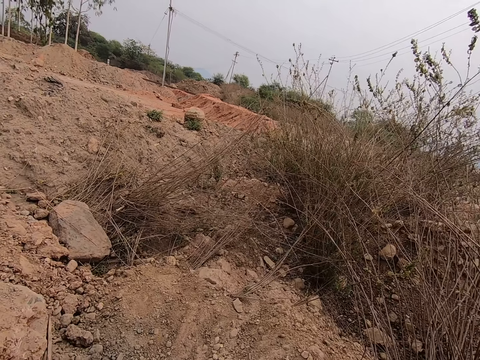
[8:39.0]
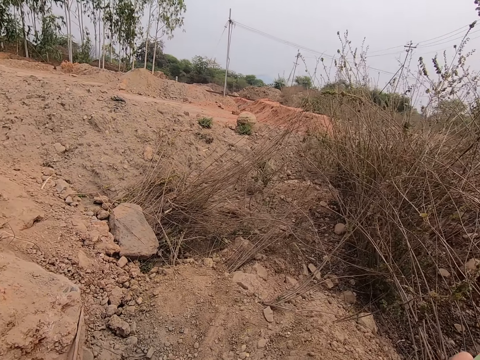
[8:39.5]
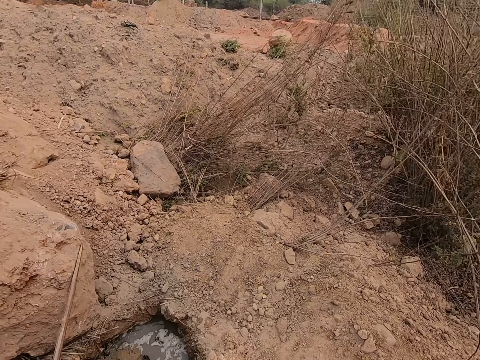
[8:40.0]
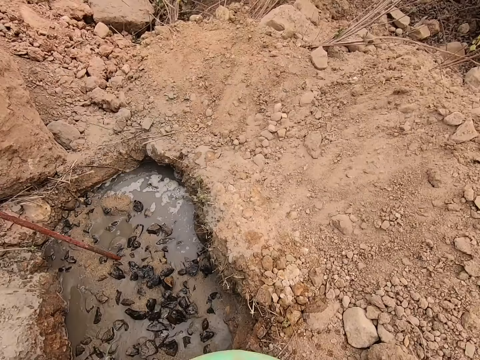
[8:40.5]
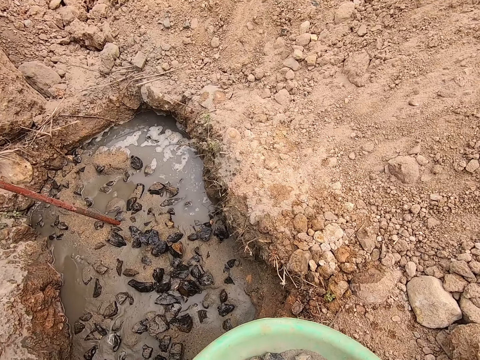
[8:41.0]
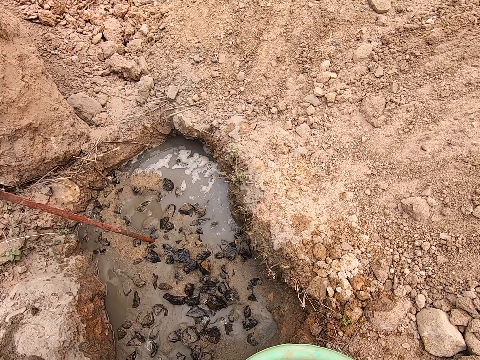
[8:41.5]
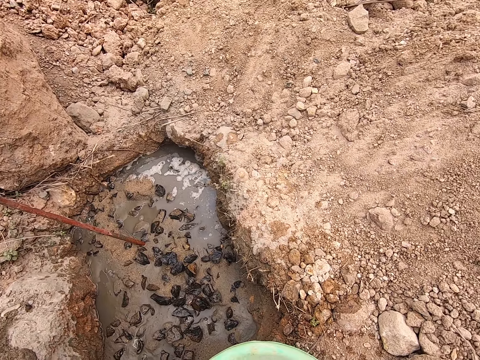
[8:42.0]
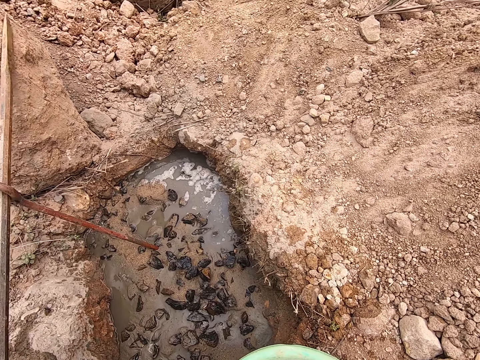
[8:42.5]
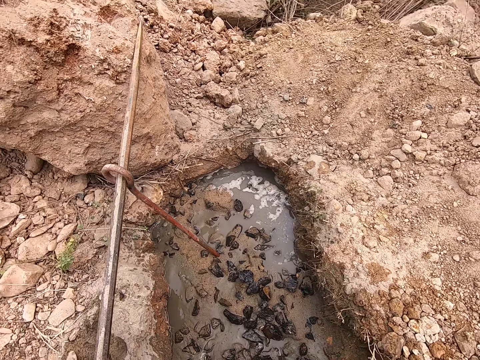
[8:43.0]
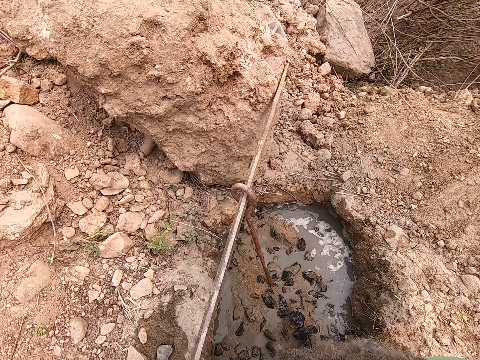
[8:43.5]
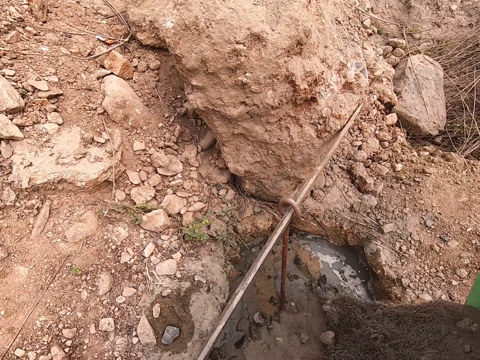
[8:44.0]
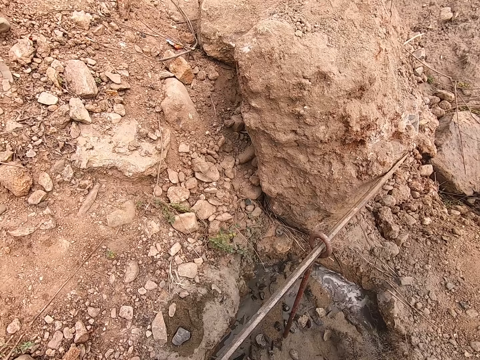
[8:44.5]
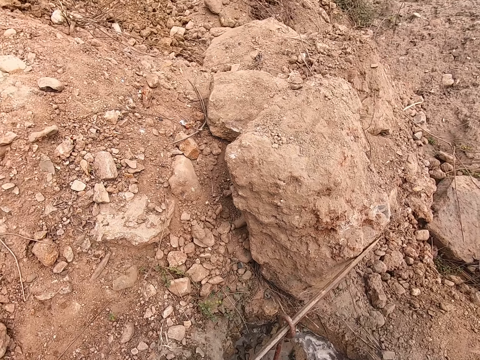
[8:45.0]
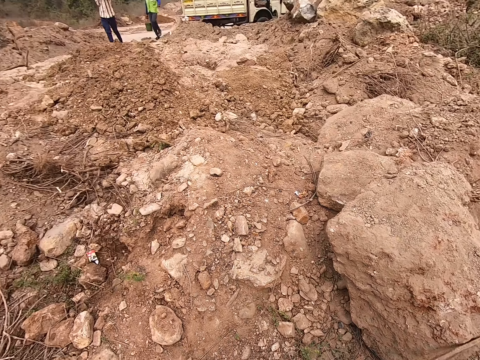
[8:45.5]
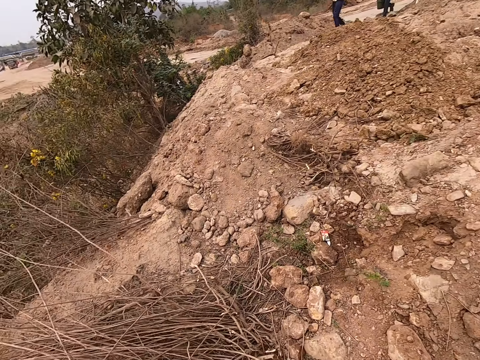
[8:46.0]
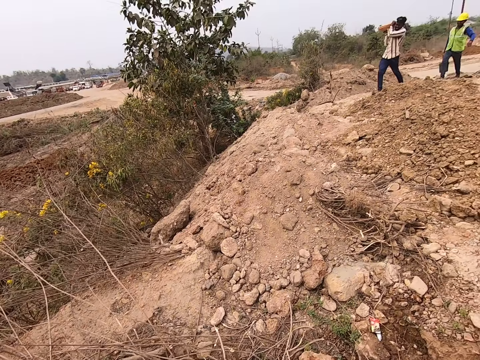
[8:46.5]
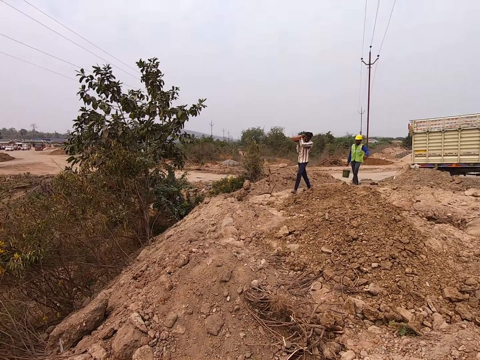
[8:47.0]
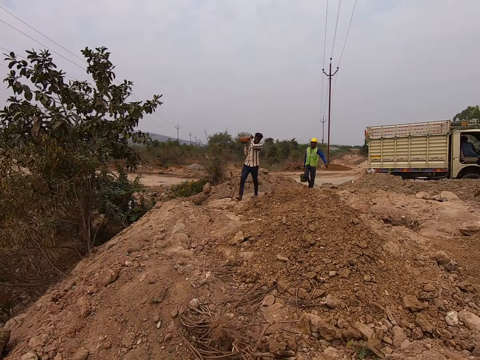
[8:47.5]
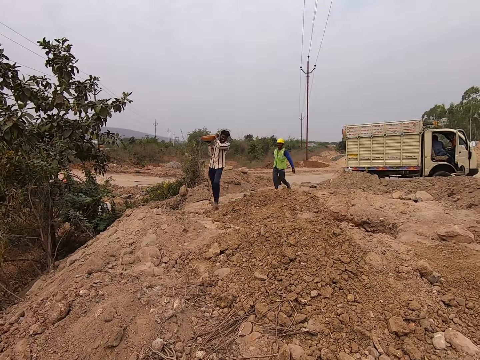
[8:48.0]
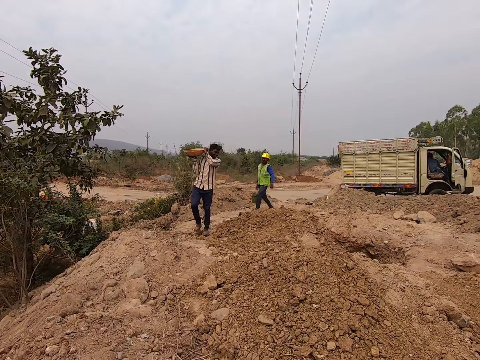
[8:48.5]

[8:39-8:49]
The camera wearer turns left. They place the bowl on the ground. They look at the hole with concrete. They turn left. They pour concrete or sand in the hole. They look left. They look forward. A person and another person walk around. The camera wearer walks forward.

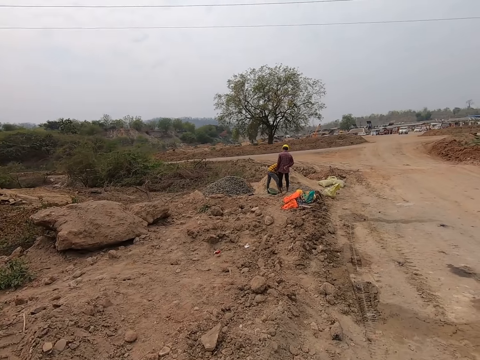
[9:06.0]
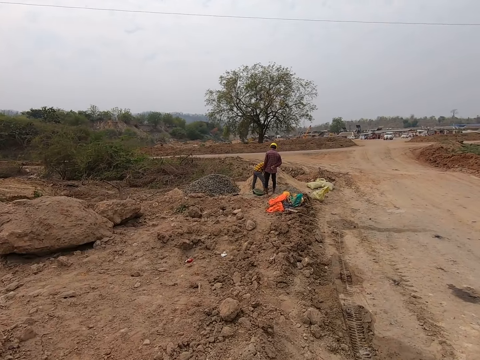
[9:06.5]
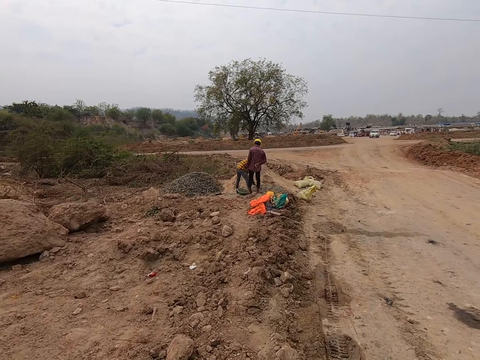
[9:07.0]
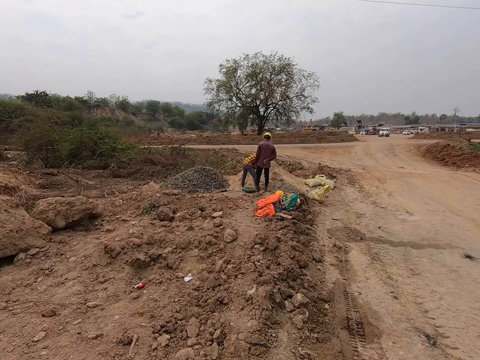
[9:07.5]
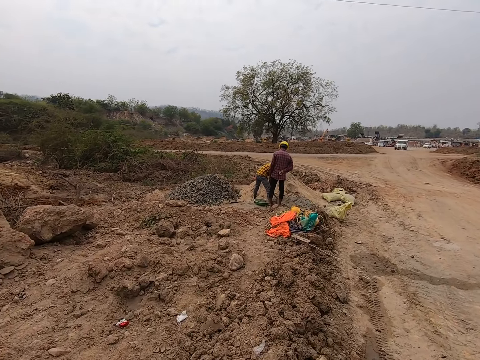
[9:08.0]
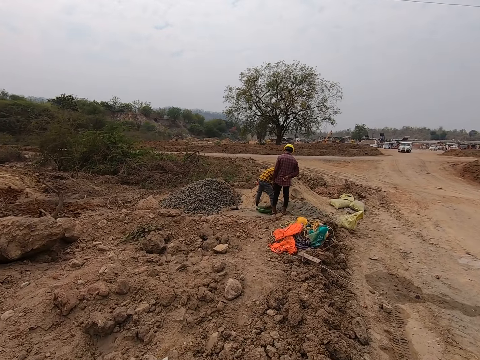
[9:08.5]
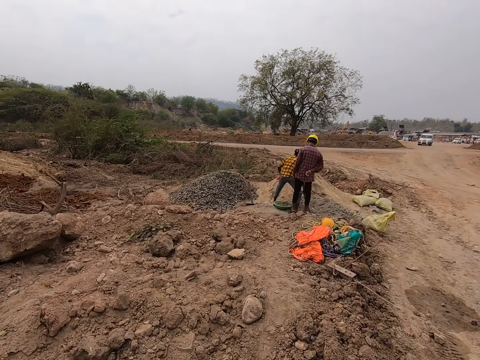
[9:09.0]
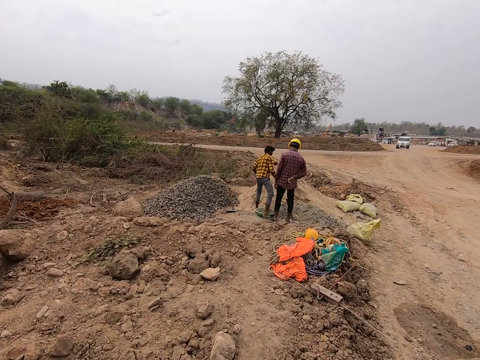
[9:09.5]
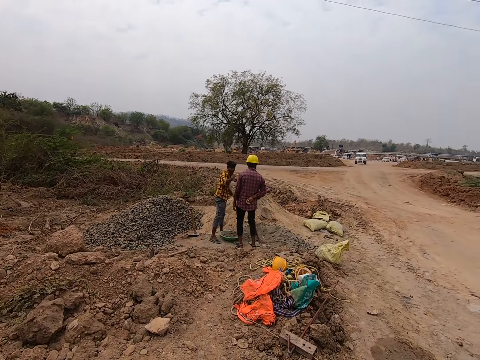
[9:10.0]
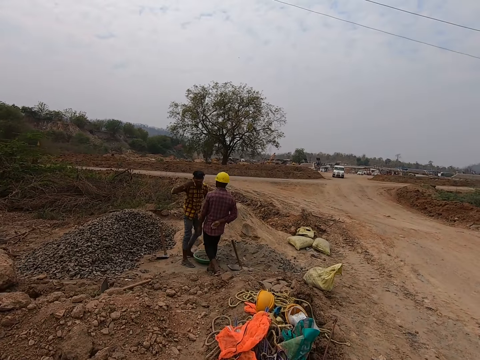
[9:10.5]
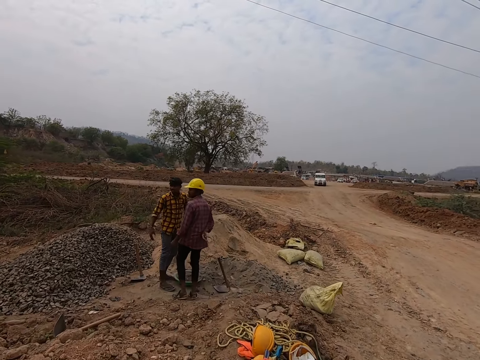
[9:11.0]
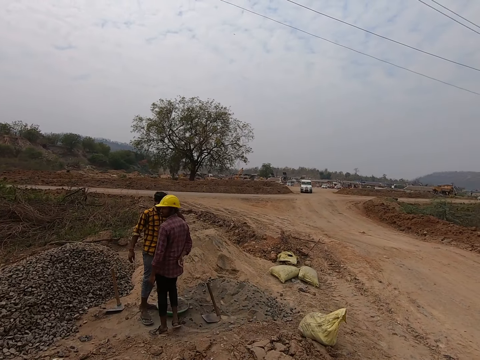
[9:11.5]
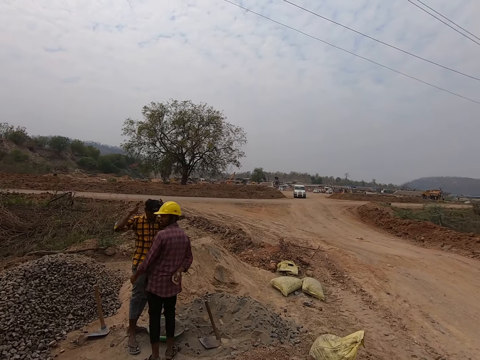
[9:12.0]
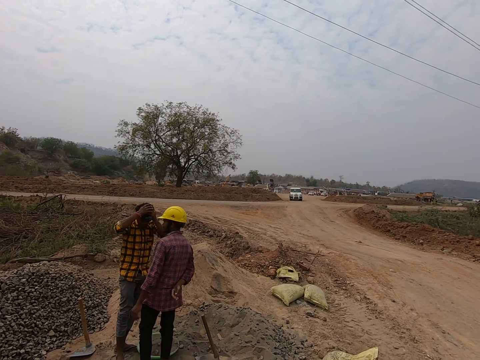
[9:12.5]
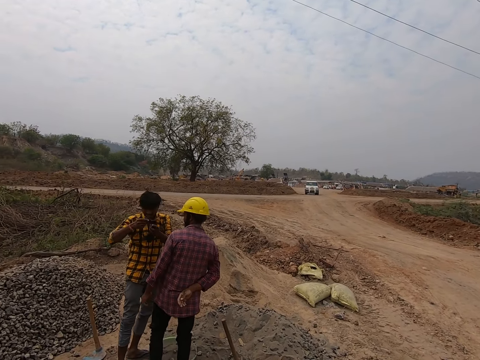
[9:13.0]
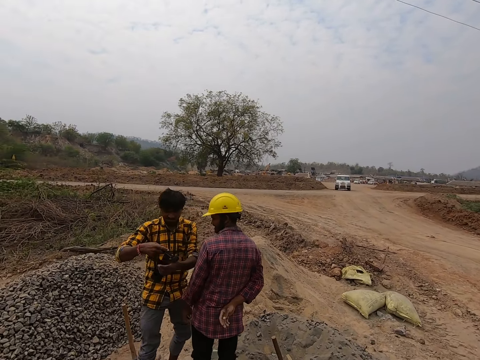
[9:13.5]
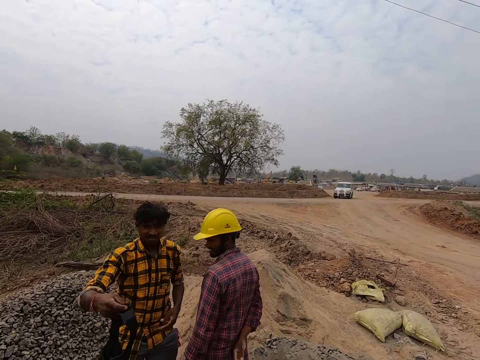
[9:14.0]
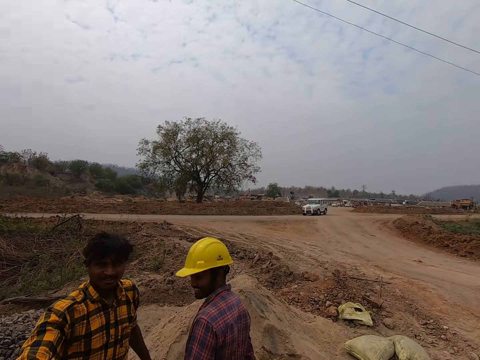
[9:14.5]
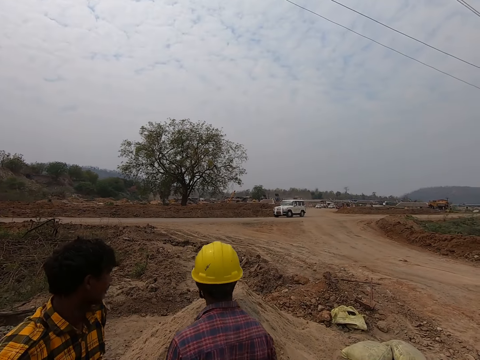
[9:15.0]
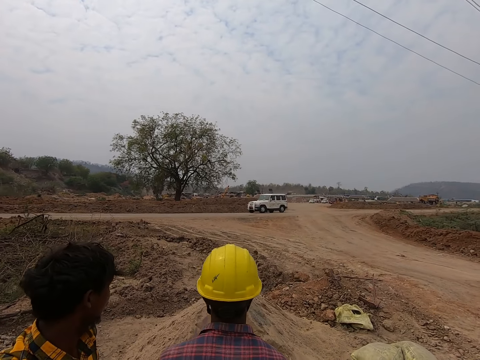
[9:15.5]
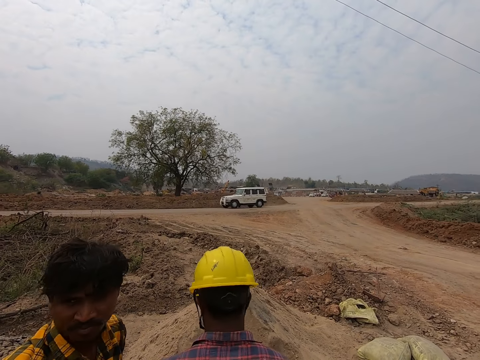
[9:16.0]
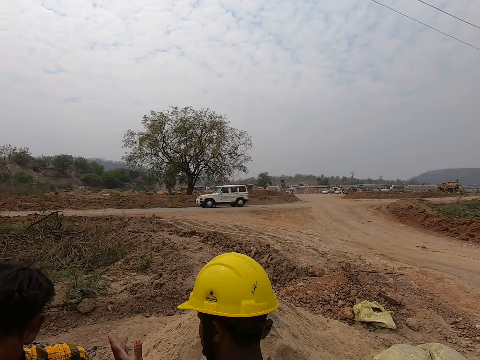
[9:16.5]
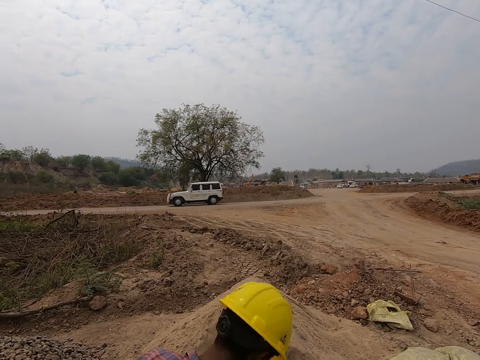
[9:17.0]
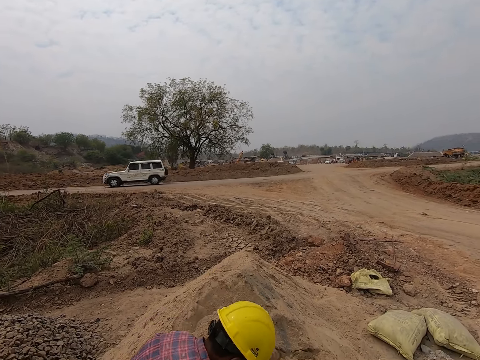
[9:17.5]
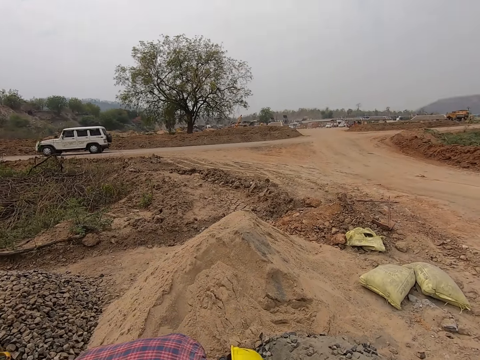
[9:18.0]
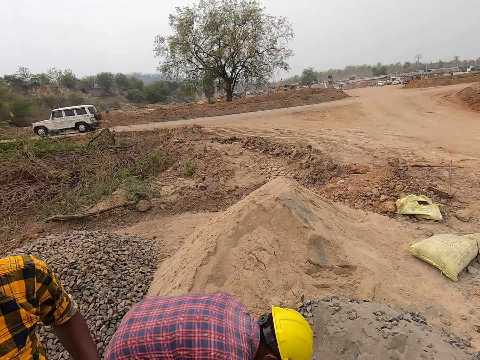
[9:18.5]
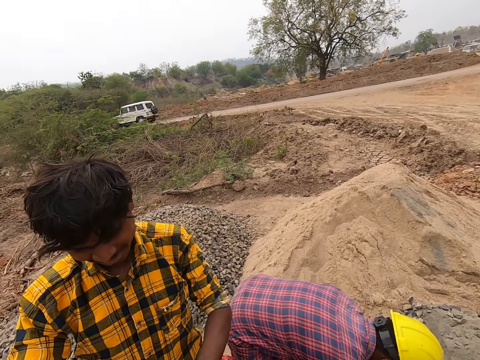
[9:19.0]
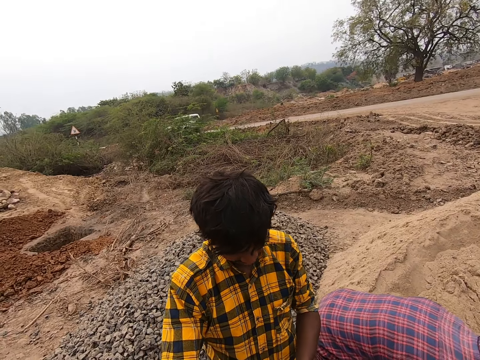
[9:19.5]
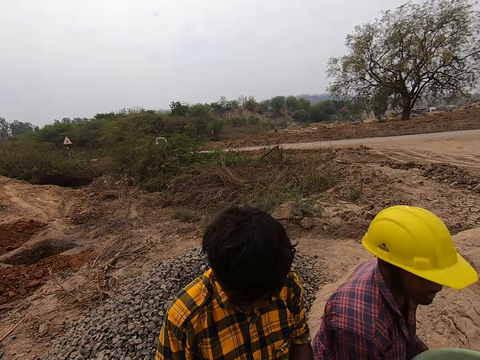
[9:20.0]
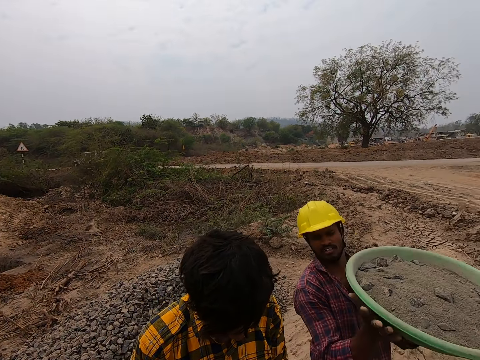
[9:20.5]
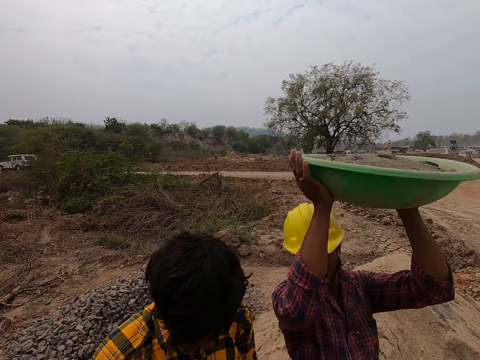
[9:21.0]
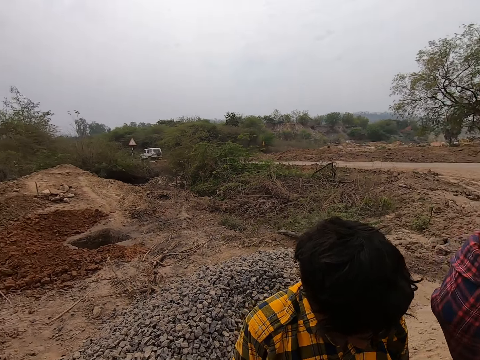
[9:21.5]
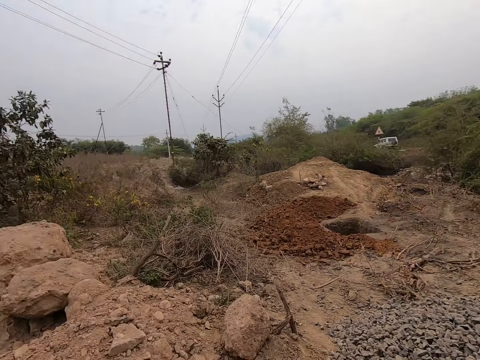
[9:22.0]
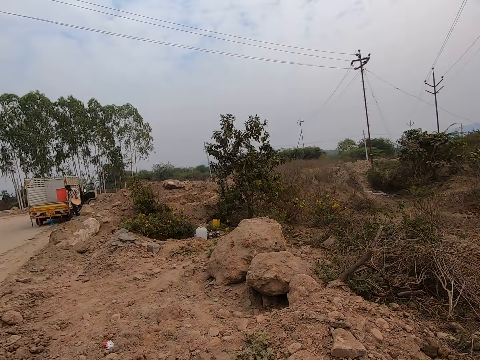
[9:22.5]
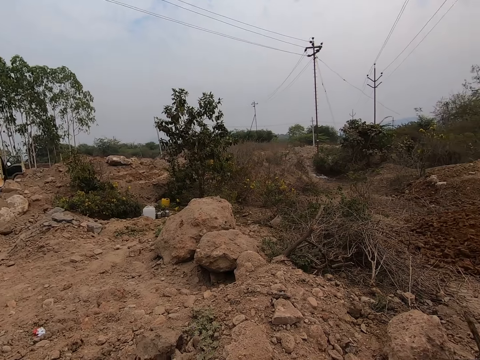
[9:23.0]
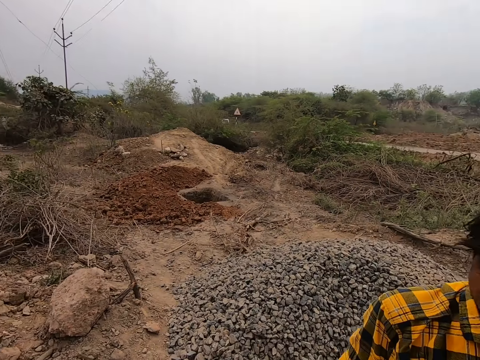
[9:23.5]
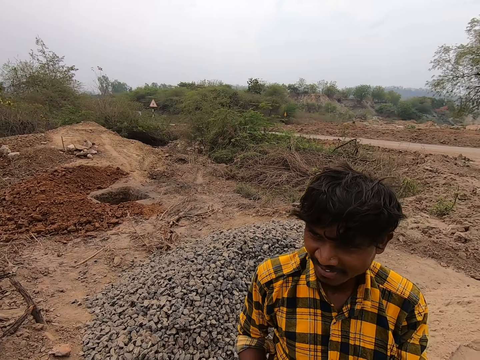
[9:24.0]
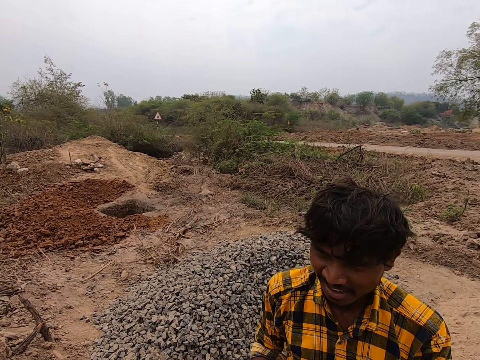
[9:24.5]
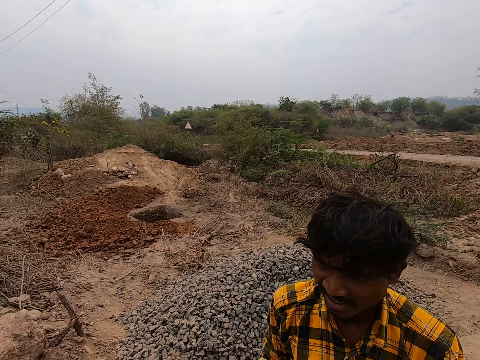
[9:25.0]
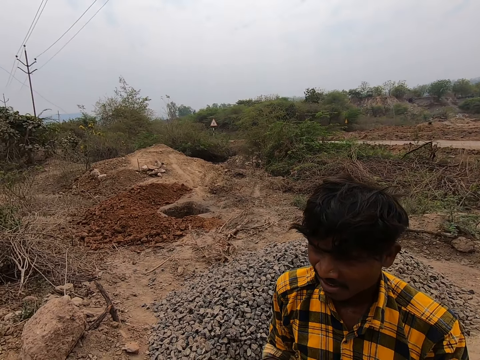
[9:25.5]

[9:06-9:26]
The camera wearer looks forward. A person puts concrete in the tray. The camera wearer walks around. A man converses with the camera wearer. The person removes the camera from the head and gives the camera to another person. A third person and a fourth person look at a moving vehicle at the far end. The camera wearer looks across the road with the third person and the fourth person. They converse with the third person and the fourth person. The fourth person carries a basin of sand on the head. The fourth person picks the cement basin. The camera wearer checks the camera with the third person. They converse with the third person. They look around the construction site. They converse with the third person.
